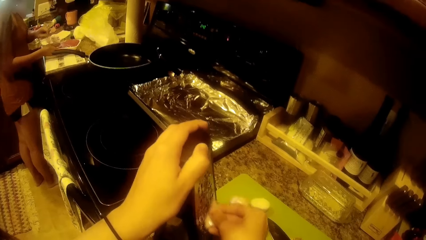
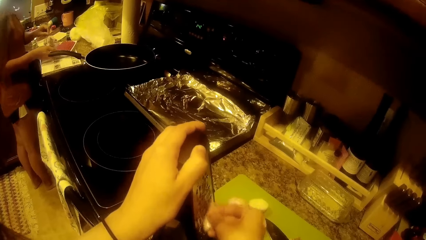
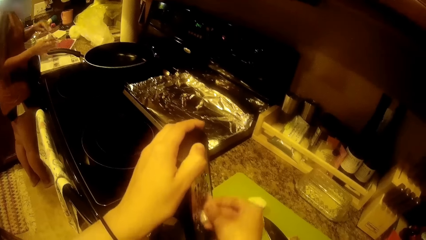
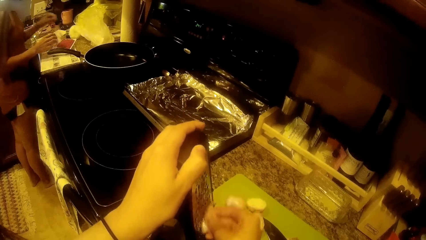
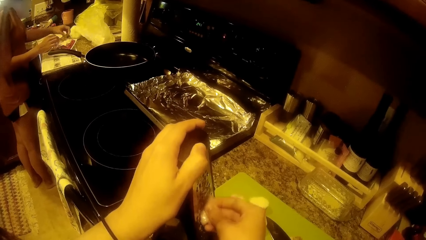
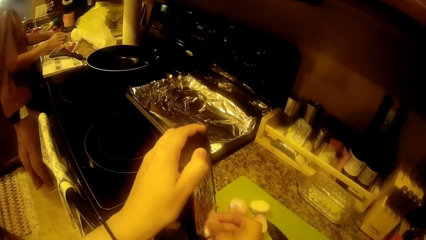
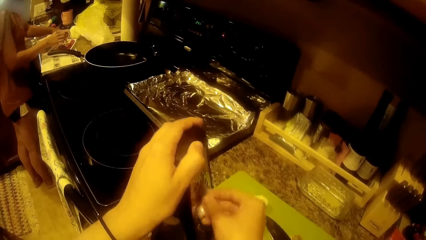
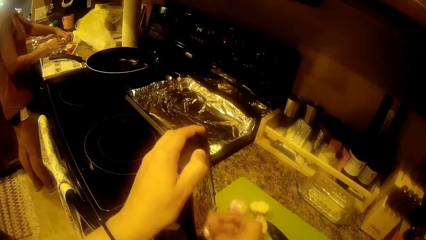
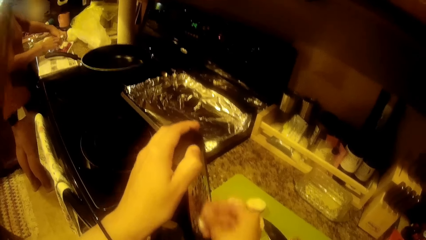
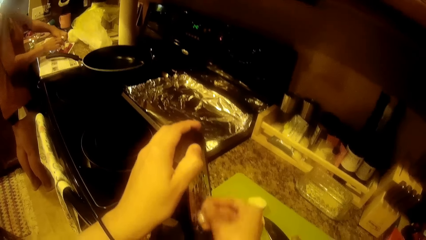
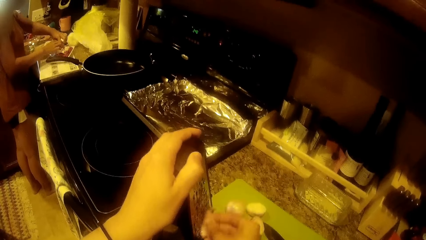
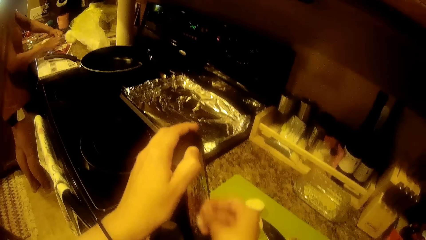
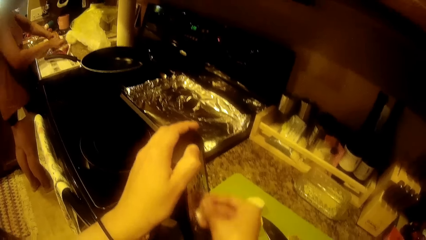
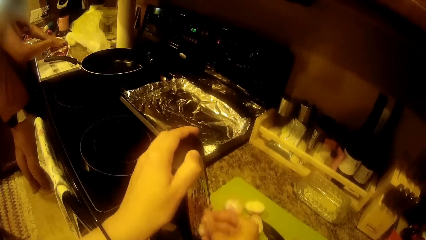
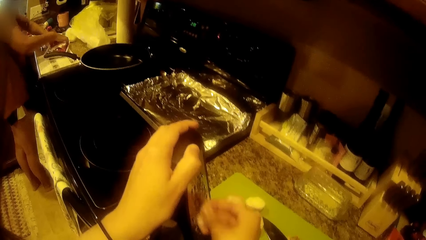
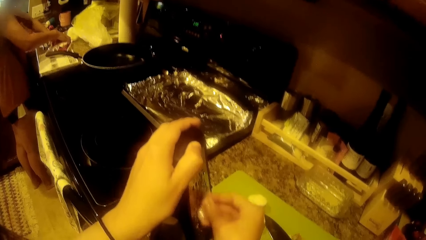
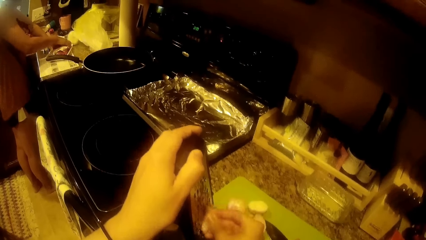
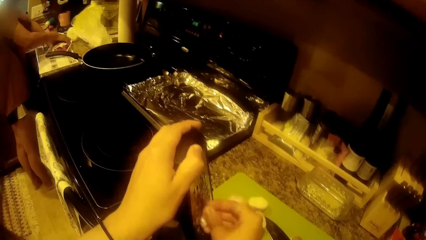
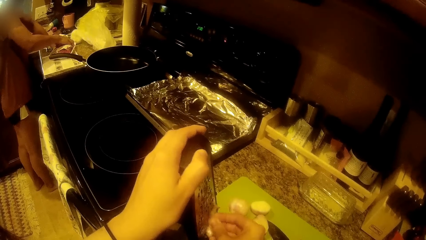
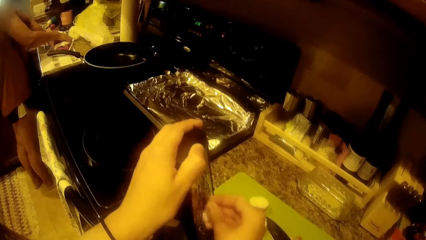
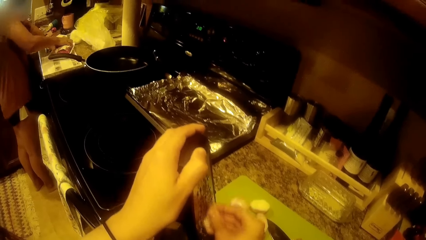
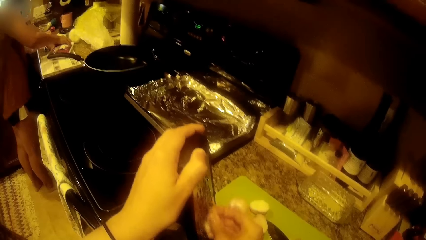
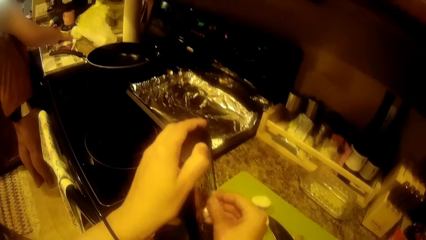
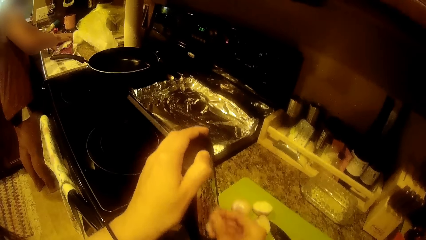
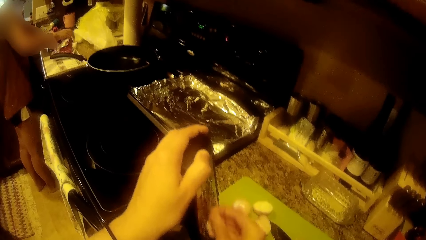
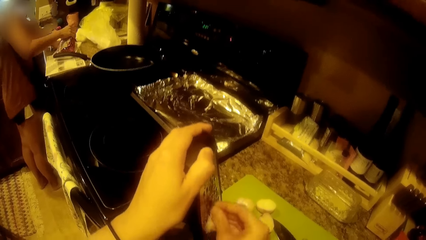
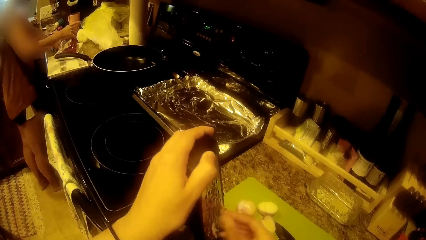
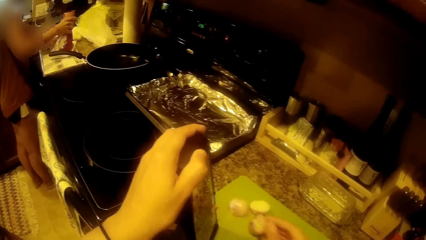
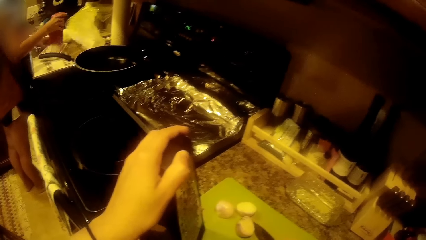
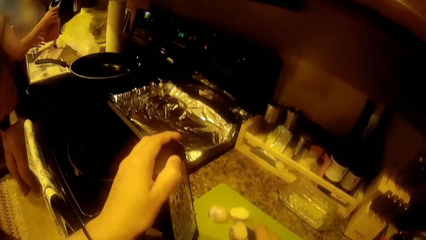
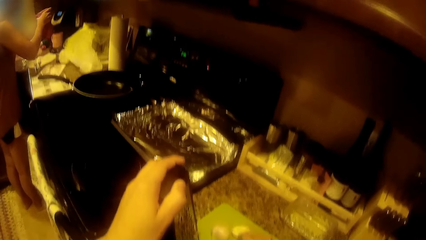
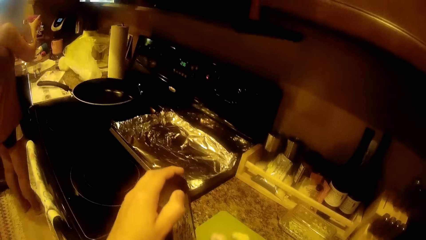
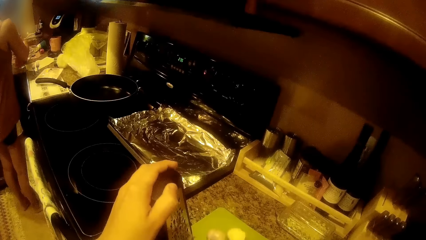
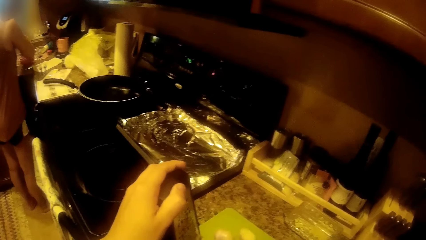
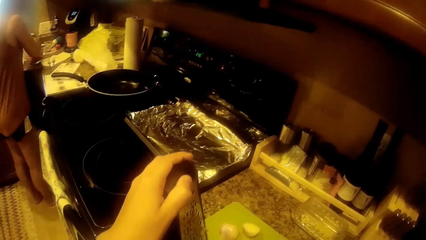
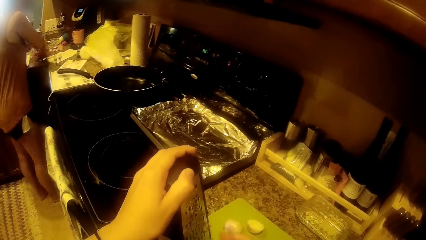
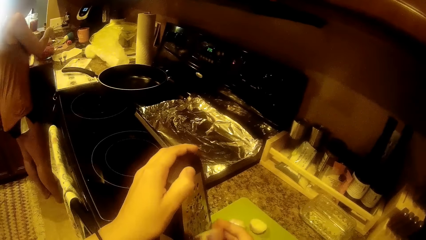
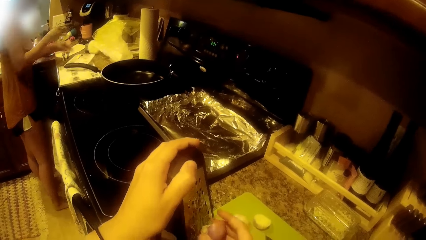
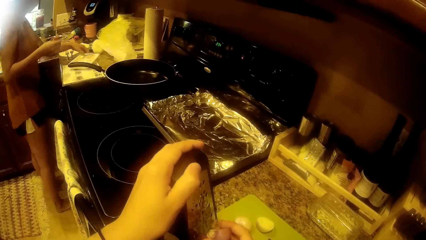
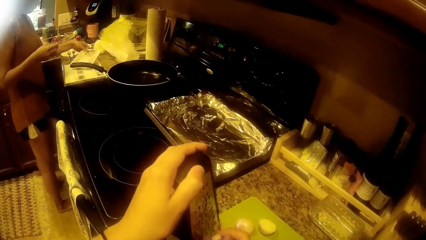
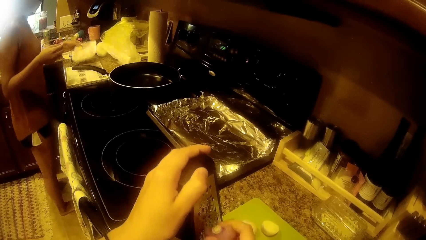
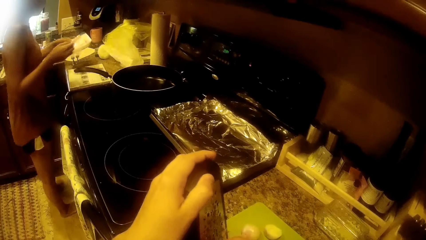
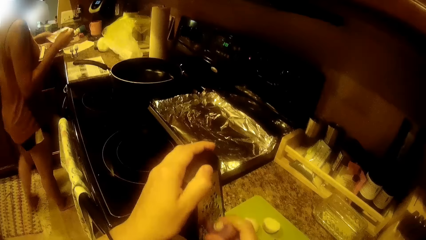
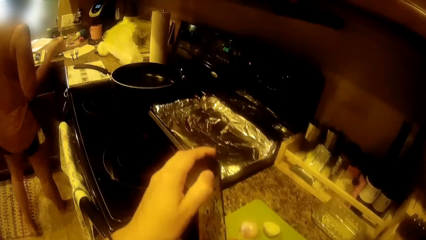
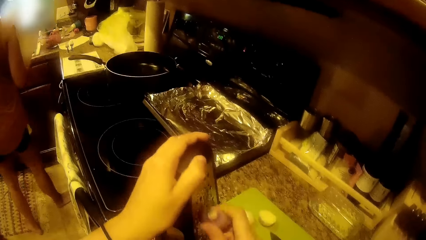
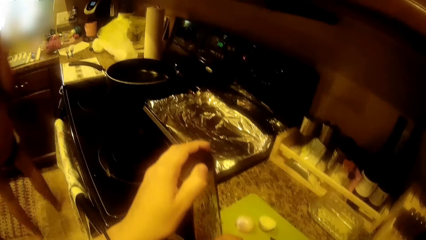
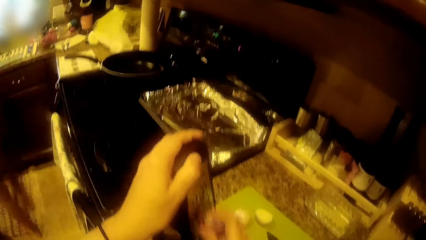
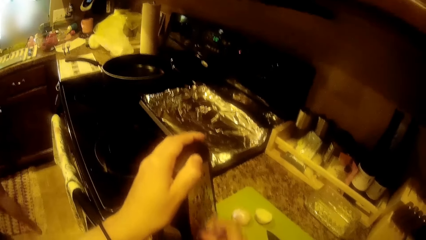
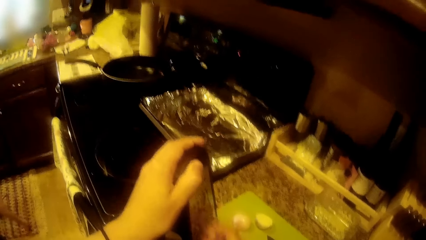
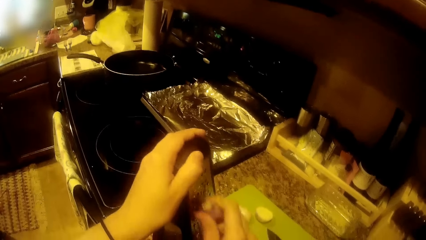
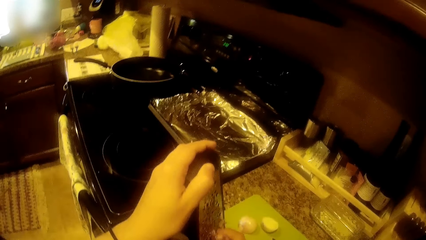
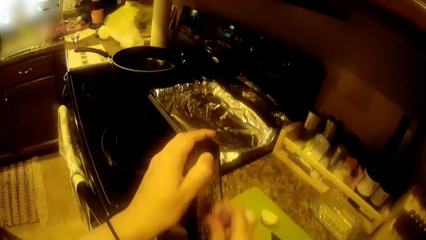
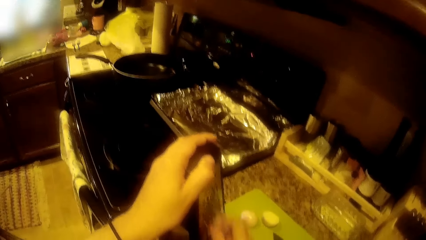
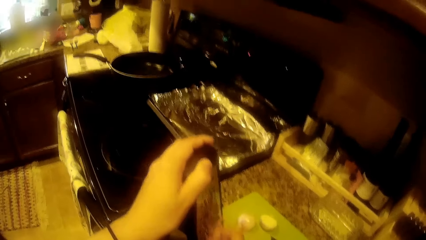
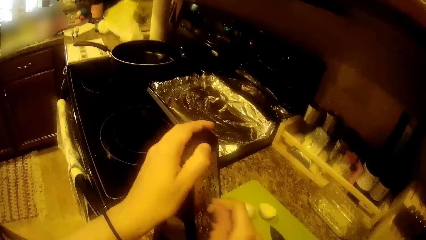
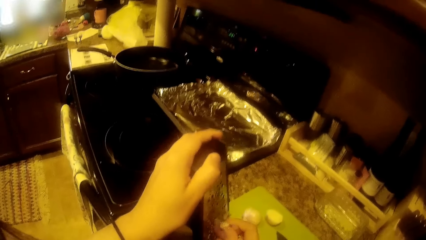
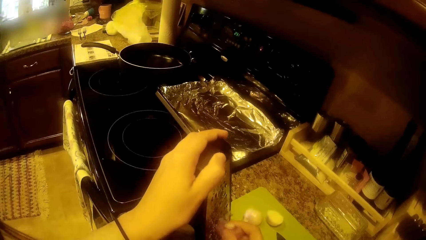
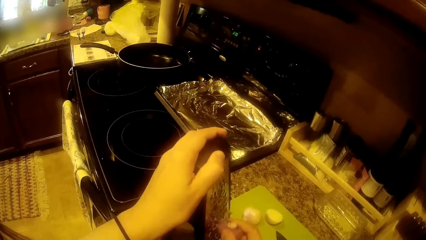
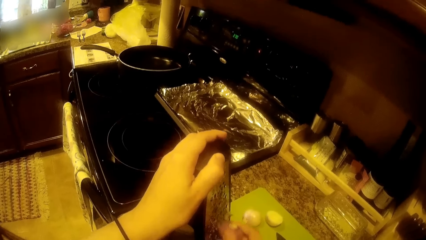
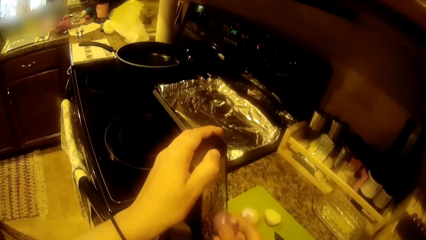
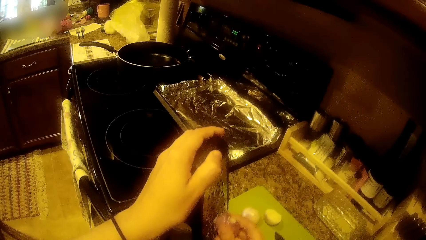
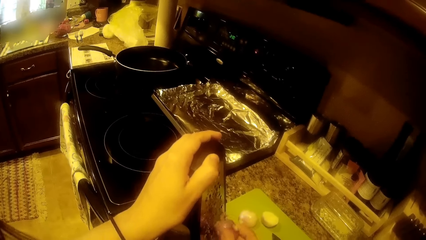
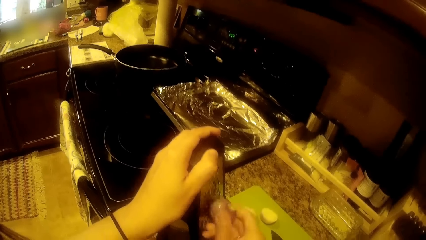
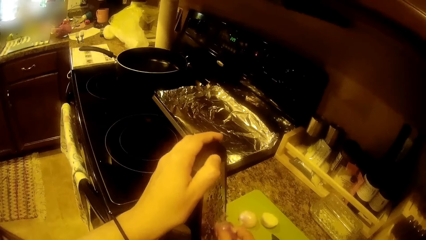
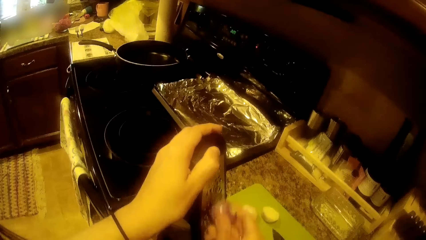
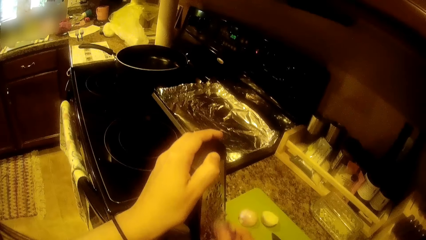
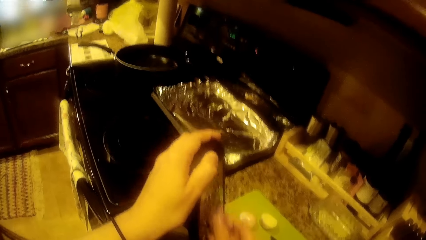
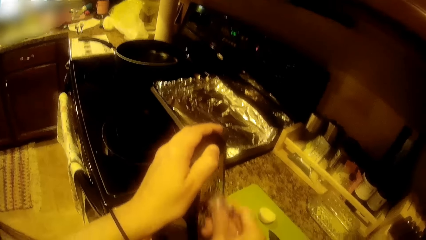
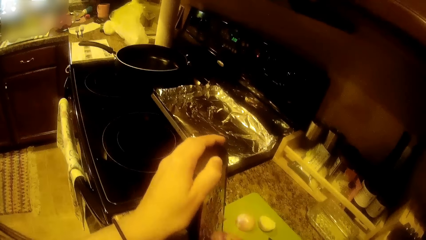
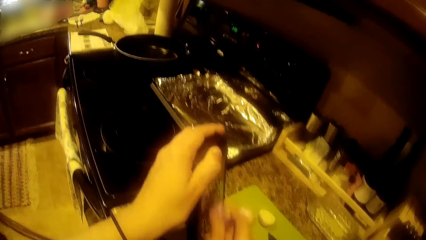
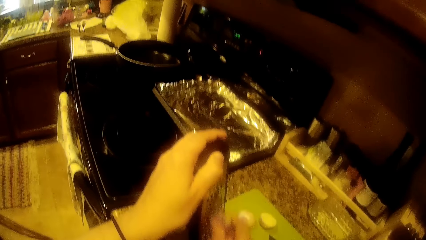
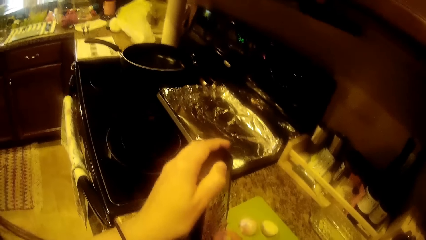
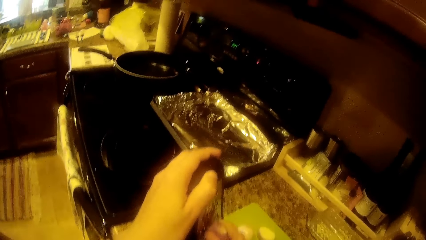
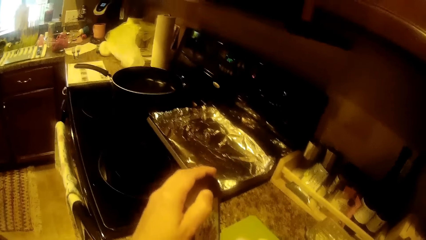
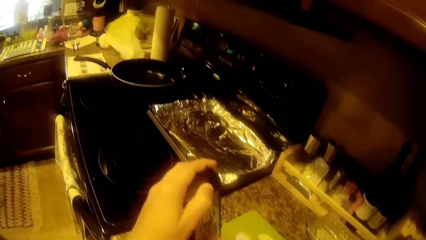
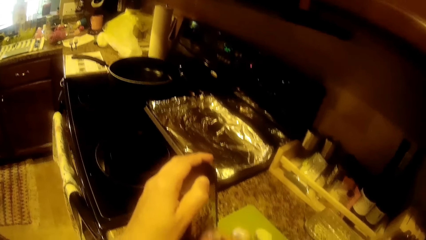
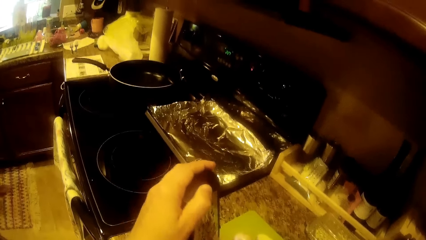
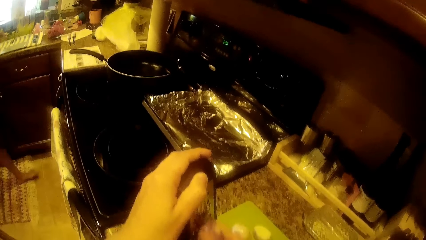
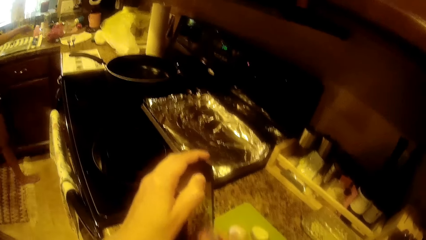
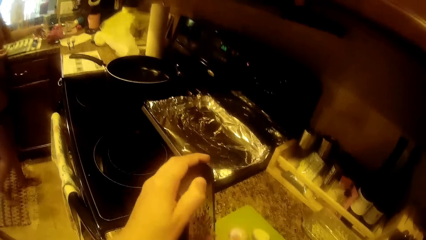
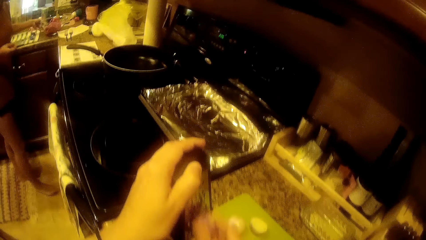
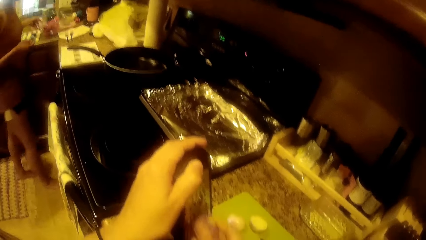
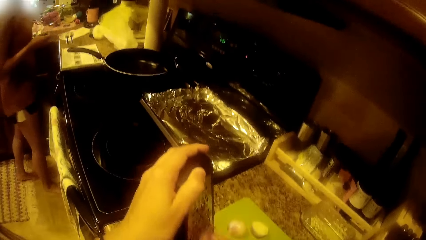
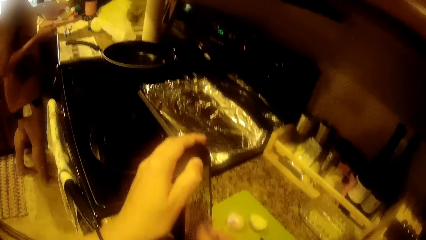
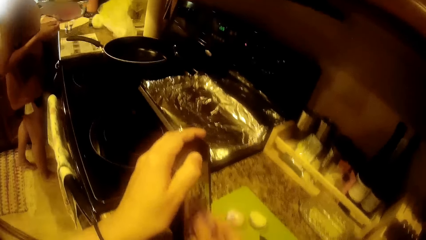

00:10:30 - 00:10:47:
The woman drops the sealed beef on the table. The woman pulls out the beef from the wrap with her right hand. The woman puts the meat aside. The woman picks up the wrap from the table with her left hand. The woman walks around the room. The woman walks around the room again.
